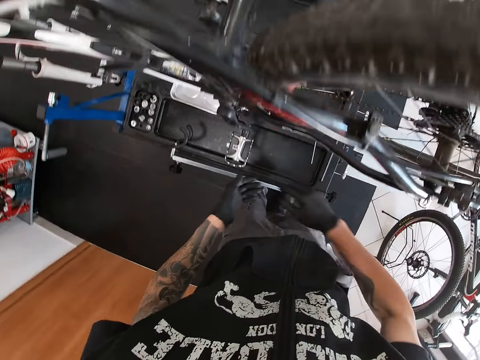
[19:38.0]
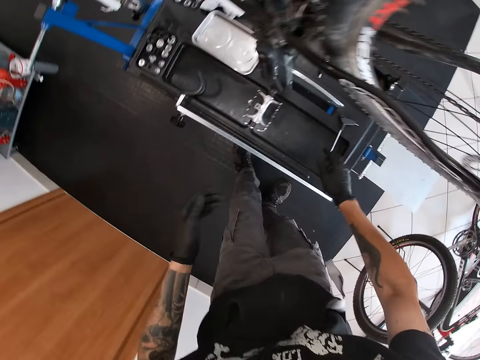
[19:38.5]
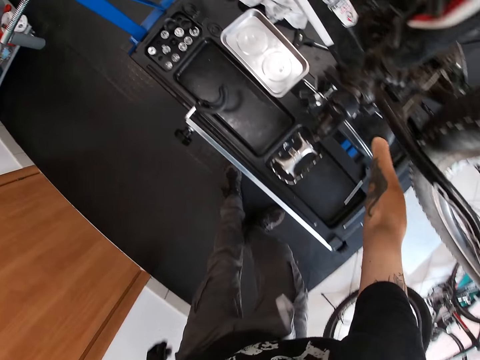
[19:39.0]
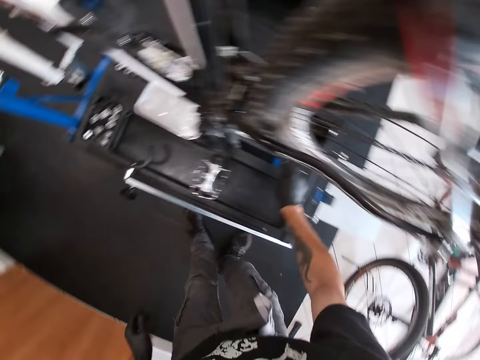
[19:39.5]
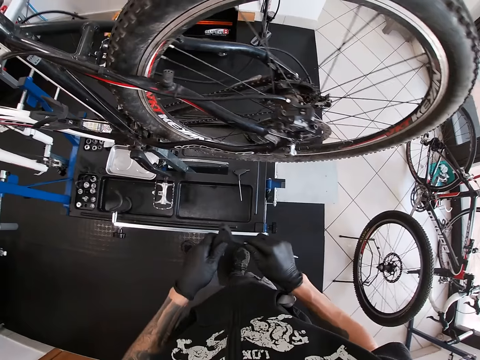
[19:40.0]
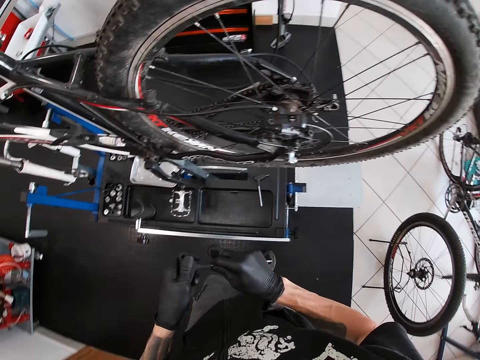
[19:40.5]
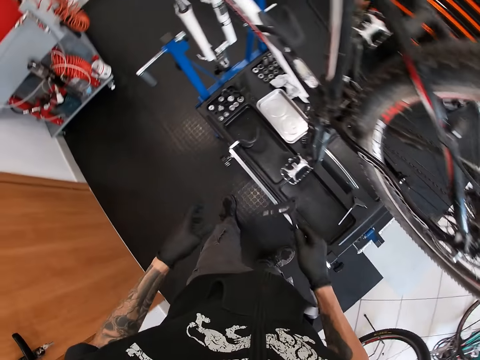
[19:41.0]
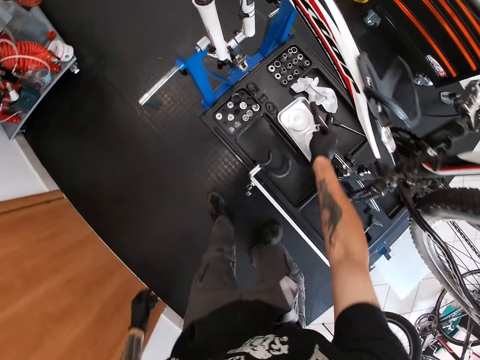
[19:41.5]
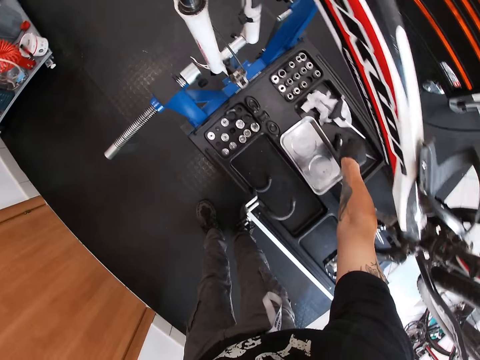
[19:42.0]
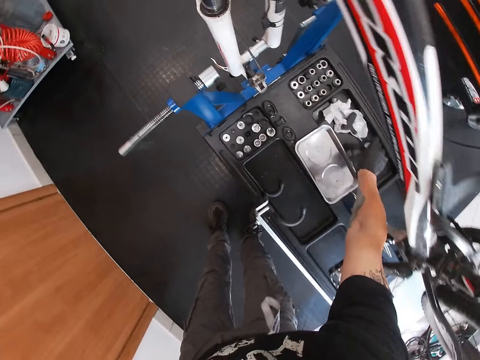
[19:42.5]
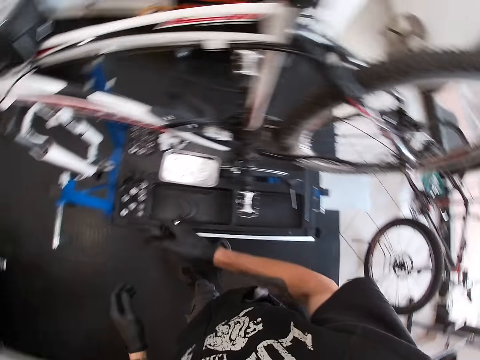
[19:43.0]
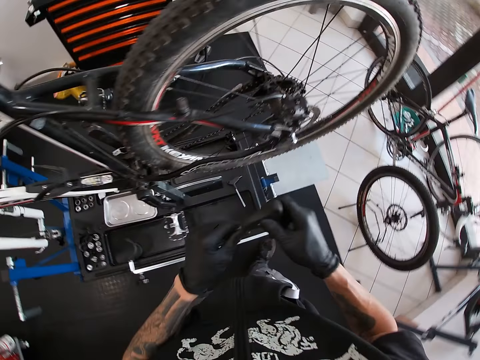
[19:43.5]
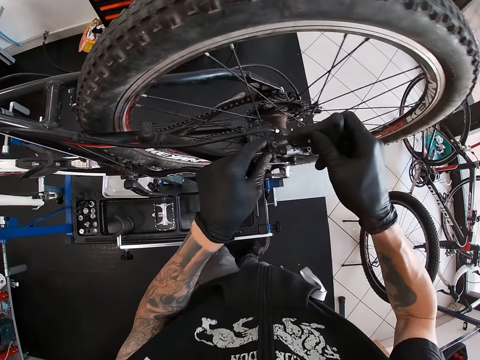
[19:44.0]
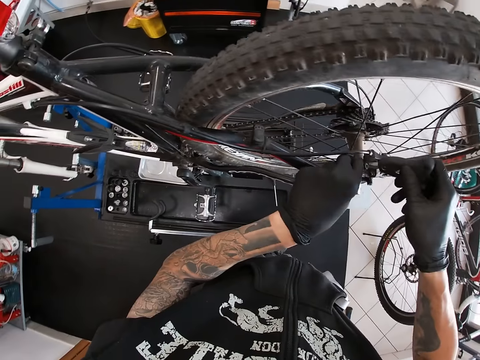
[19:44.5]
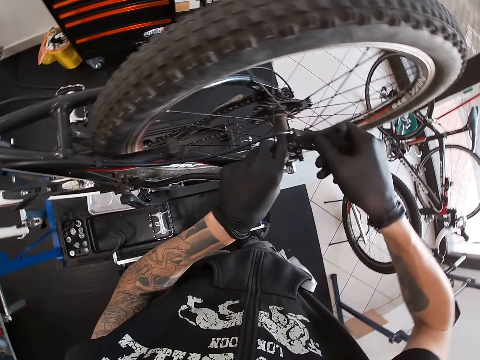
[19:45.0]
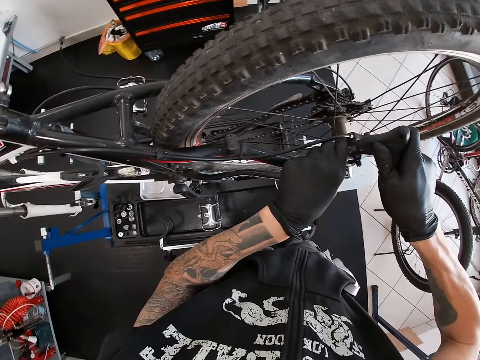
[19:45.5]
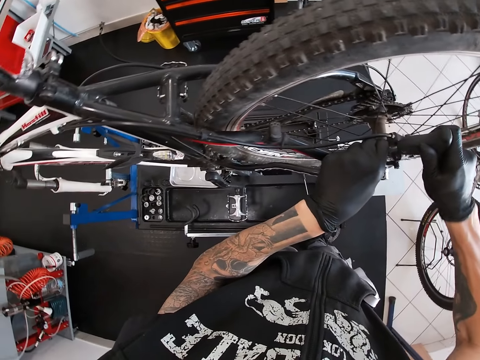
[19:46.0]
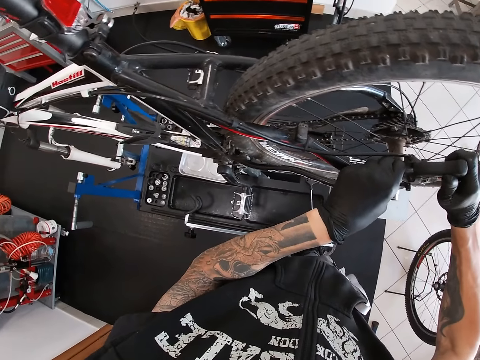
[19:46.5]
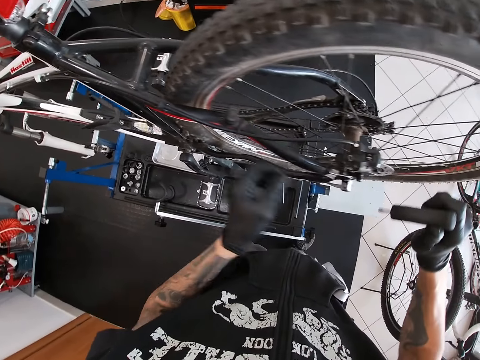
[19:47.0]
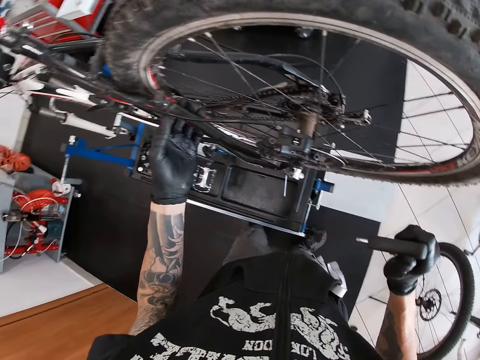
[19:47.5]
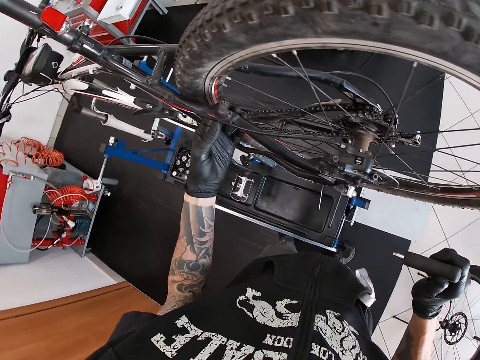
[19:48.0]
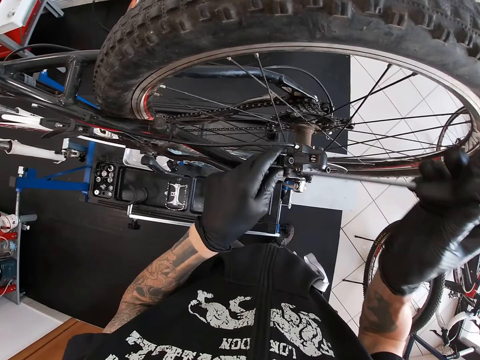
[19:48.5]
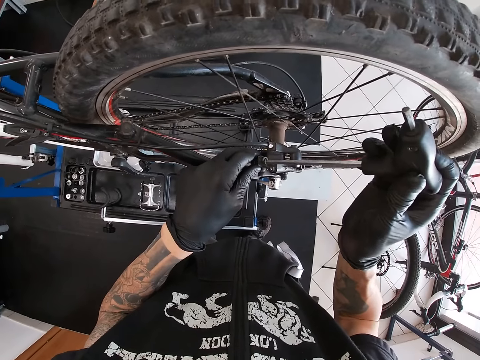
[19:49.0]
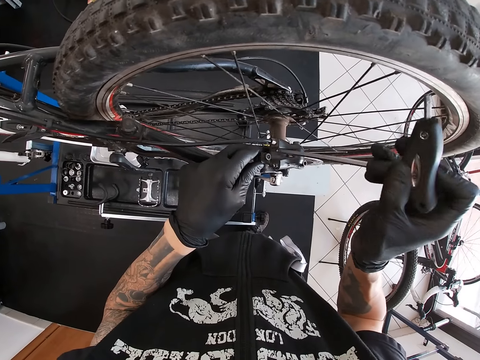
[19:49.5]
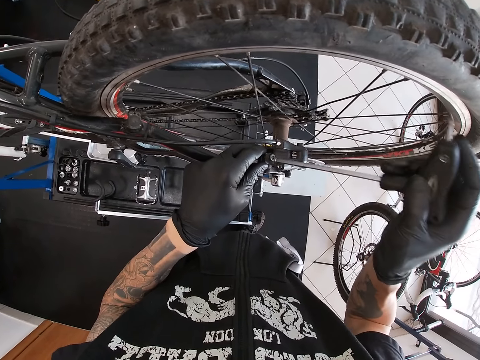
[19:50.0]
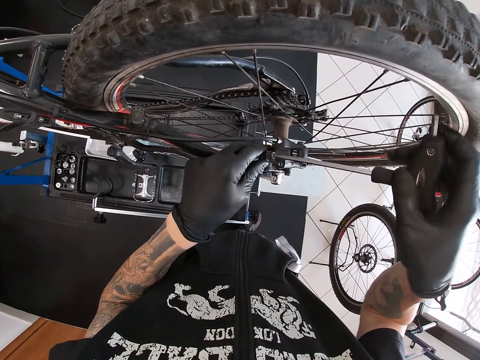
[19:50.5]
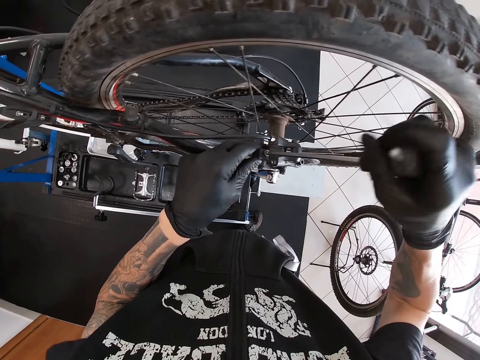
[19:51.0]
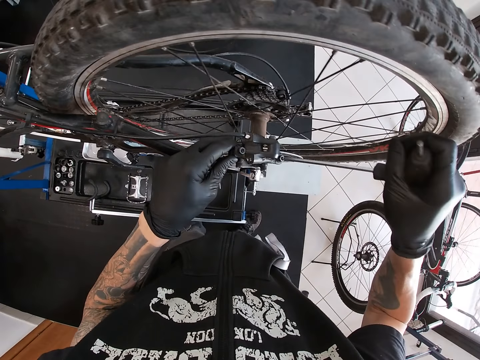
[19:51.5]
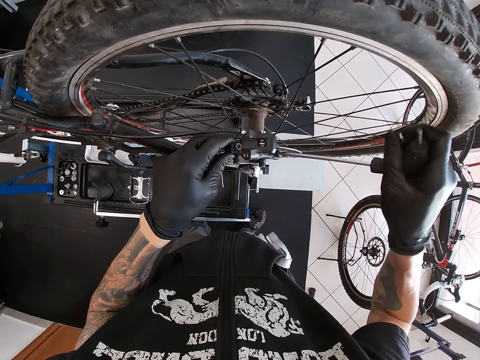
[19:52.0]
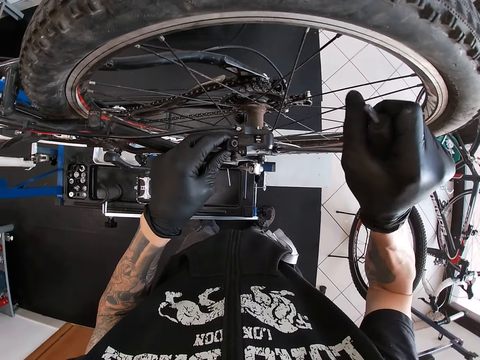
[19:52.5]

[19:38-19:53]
The camera wearer puts his hands together. He picks up an allen key from the tool holder on the bicycle repair stand with his right hand. He touches a screwdriver. He drops the allen key in the tool holder on the bicycle repair stand with his right hand. He picks up the allen key from the tool holder on the bicycle repair stand with his right hand. He tightens the rear wheel of the bicycle with the allen key in his right hand. He touches something.

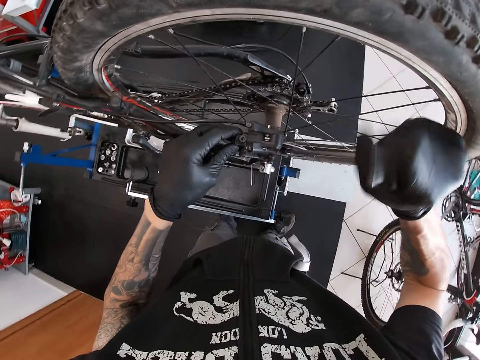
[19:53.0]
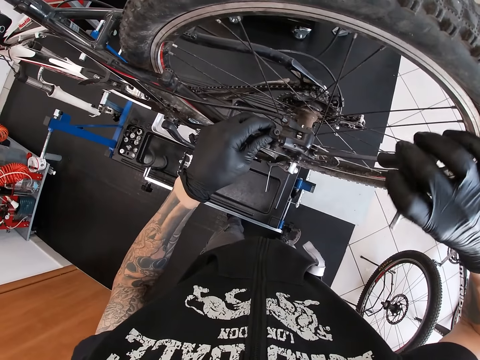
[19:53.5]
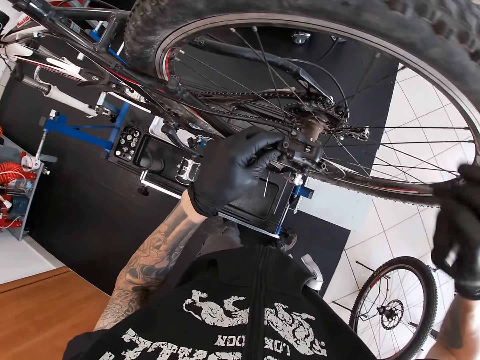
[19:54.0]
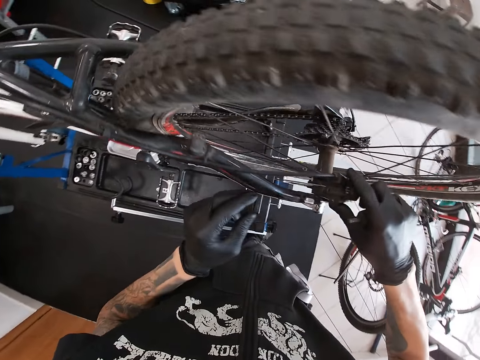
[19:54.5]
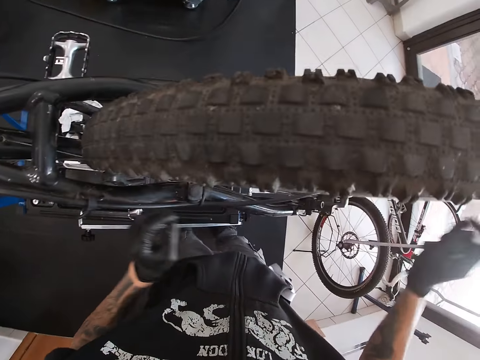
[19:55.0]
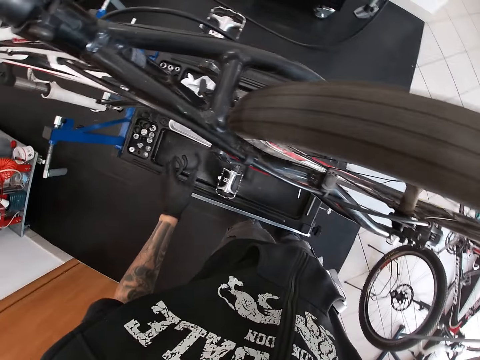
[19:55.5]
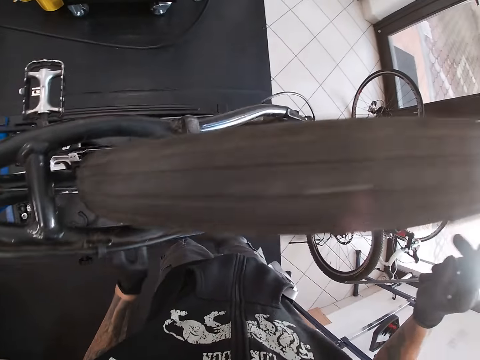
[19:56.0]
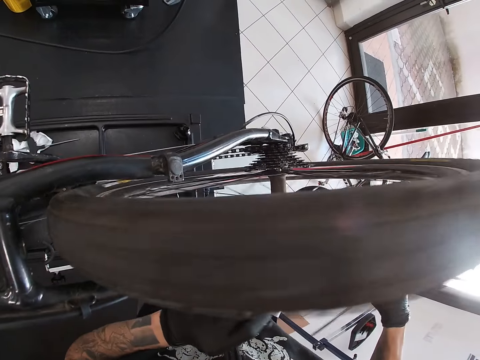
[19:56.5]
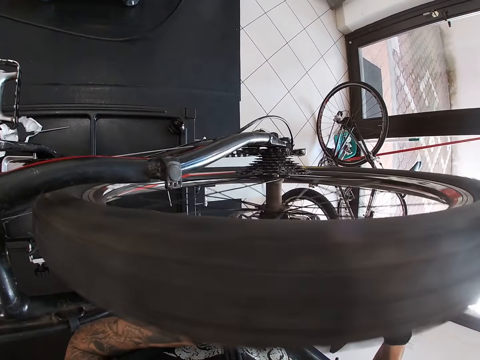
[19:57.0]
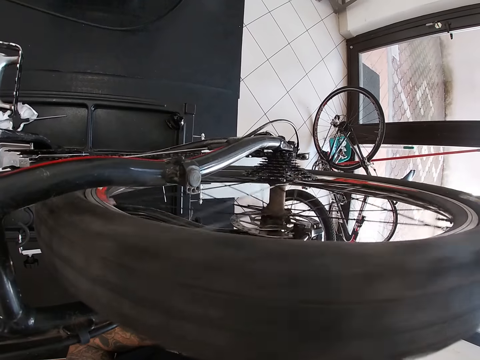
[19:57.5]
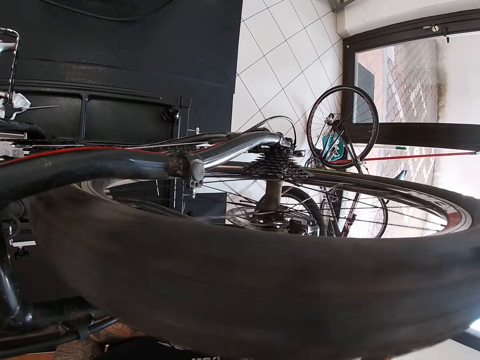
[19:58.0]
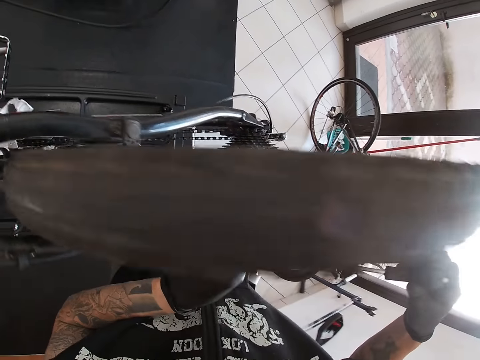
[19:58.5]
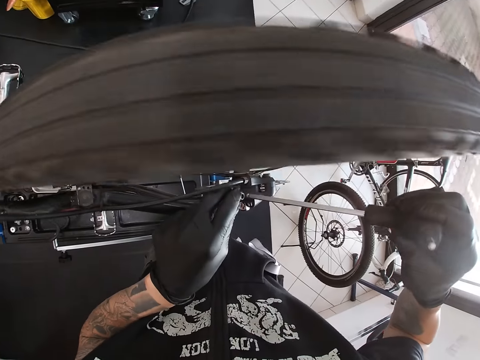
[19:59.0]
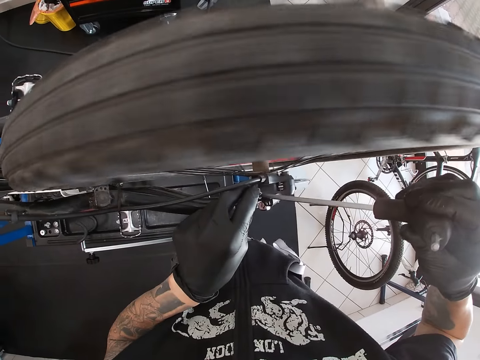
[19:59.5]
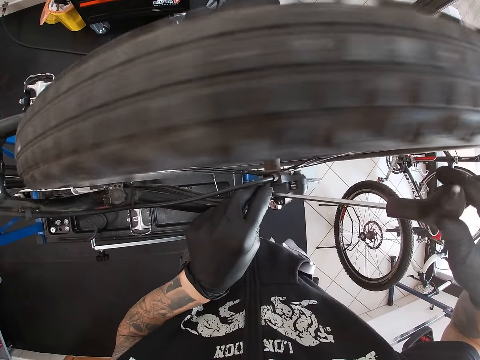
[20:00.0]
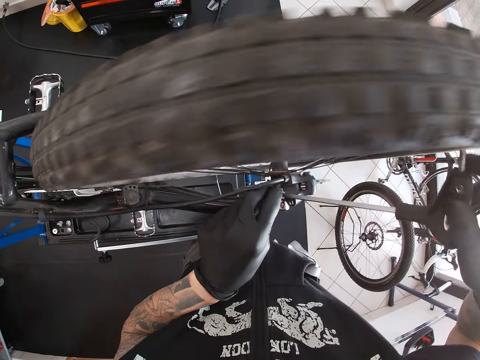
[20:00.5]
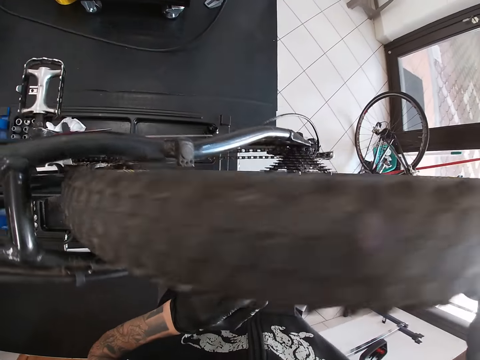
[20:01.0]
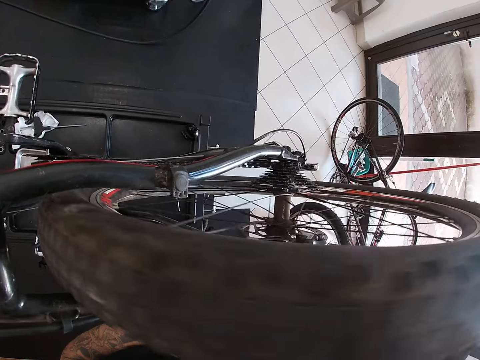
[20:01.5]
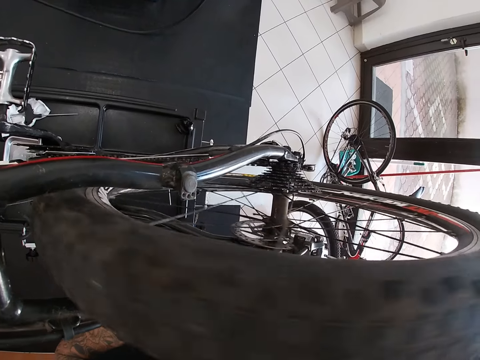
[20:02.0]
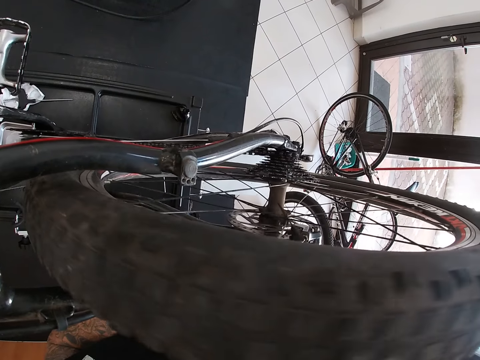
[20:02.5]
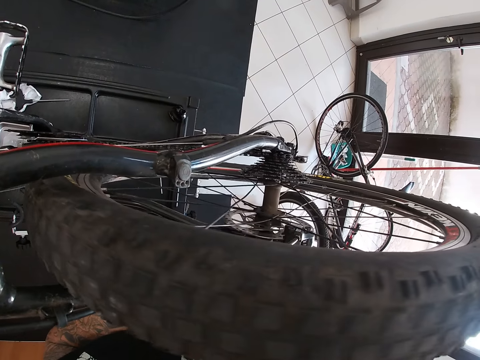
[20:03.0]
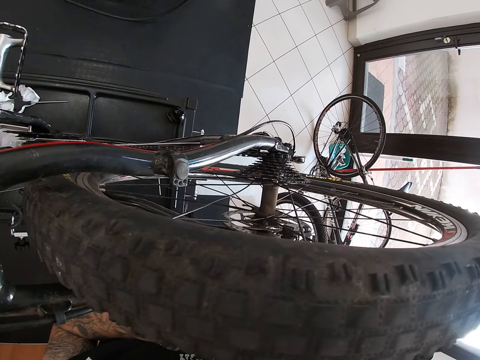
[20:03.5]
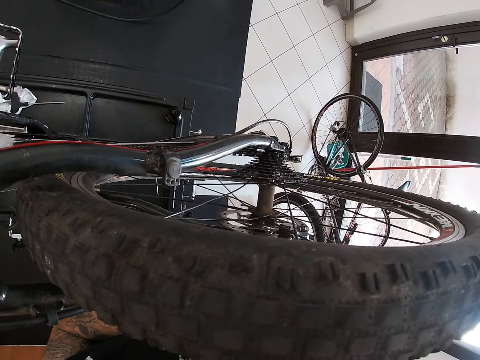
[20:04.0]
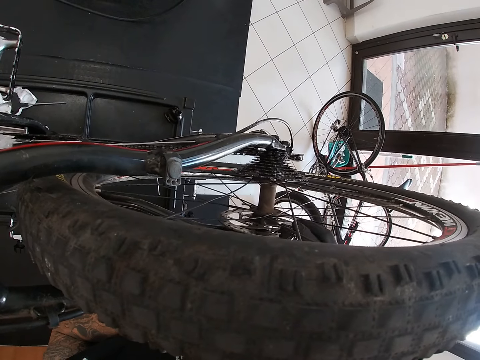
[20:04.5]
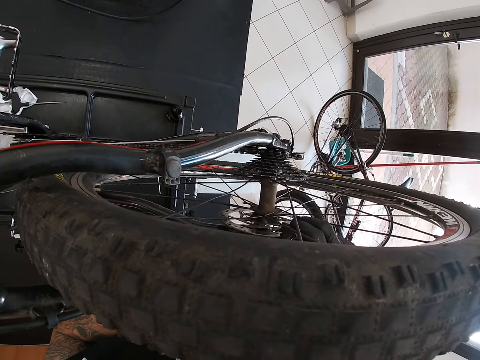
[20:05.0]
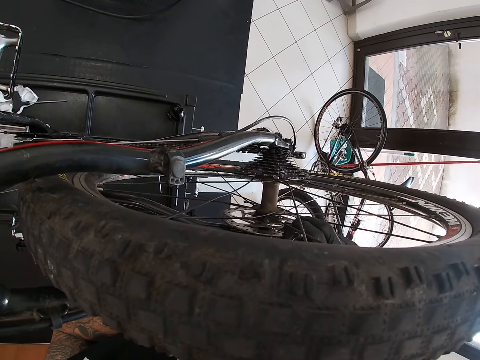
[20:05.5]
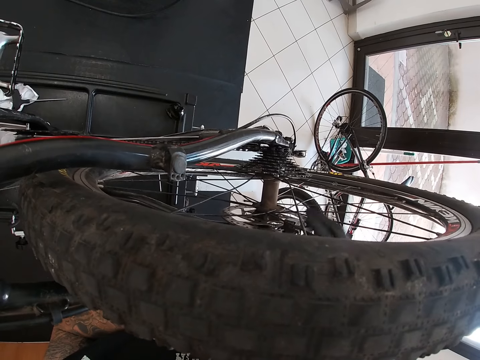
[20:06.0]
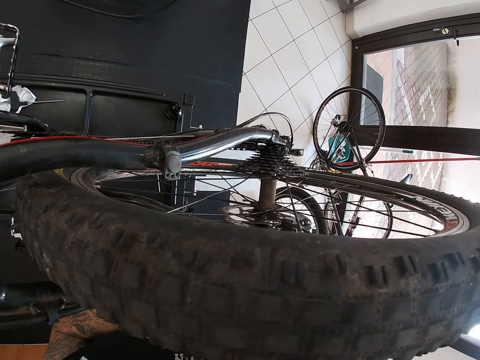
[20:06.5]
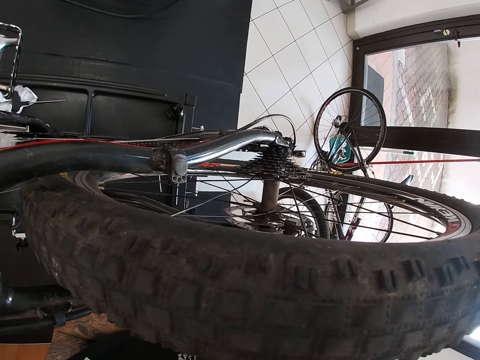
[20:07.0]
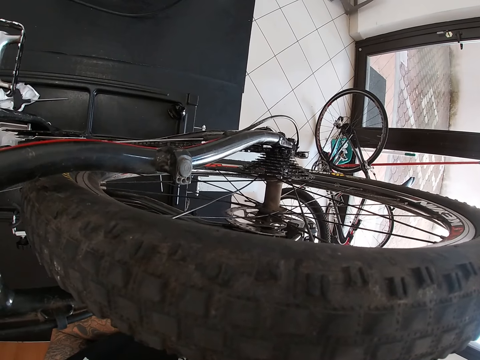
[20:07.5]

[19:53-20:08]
The camera wearer turns the rear wheel of the bicycle with his right hand. He touches the tire. He tightens the rear wheel of the bicycle with the allen key in his right hand. He touches something.
